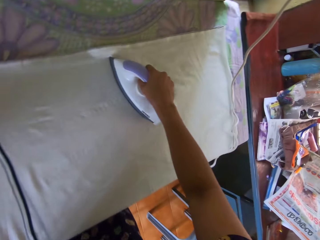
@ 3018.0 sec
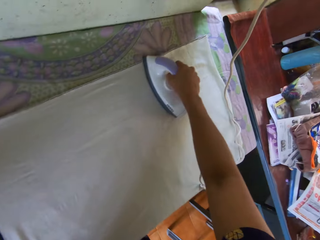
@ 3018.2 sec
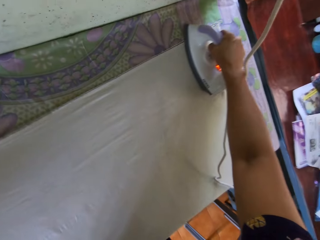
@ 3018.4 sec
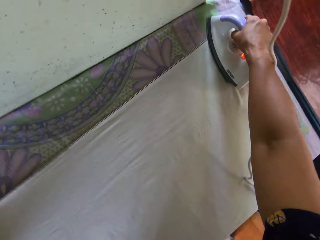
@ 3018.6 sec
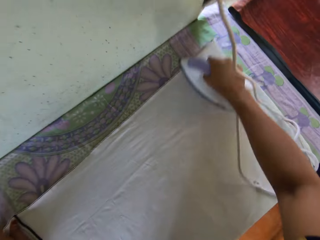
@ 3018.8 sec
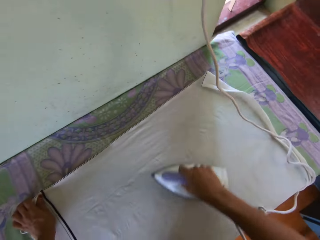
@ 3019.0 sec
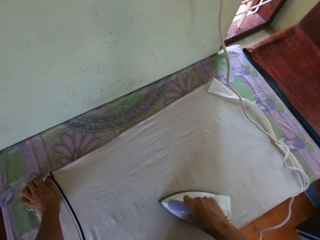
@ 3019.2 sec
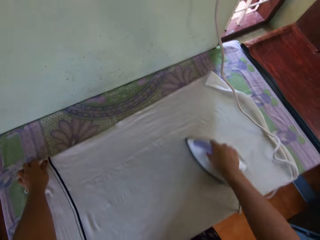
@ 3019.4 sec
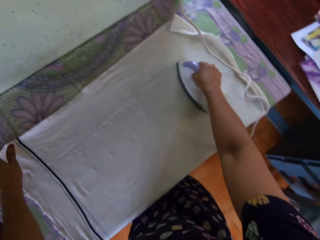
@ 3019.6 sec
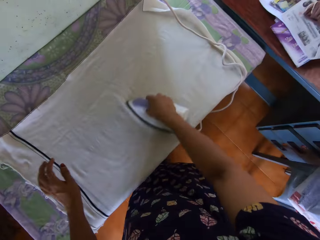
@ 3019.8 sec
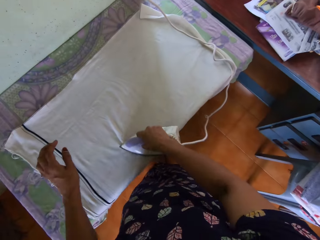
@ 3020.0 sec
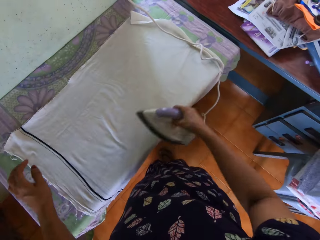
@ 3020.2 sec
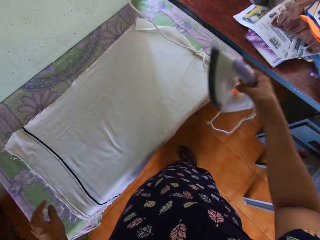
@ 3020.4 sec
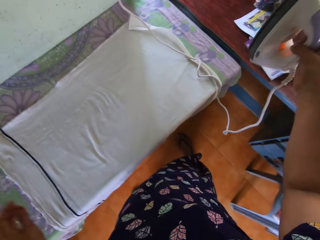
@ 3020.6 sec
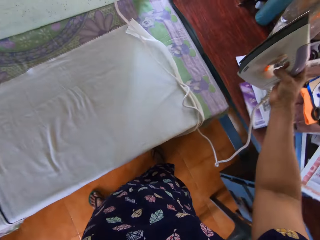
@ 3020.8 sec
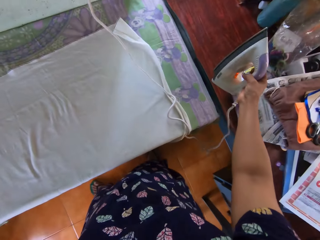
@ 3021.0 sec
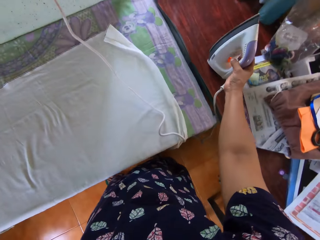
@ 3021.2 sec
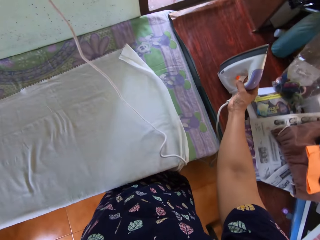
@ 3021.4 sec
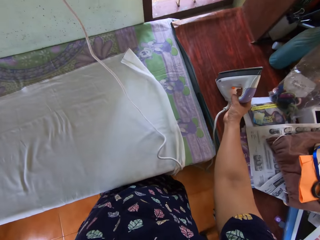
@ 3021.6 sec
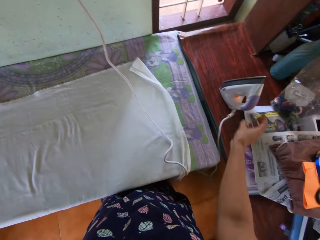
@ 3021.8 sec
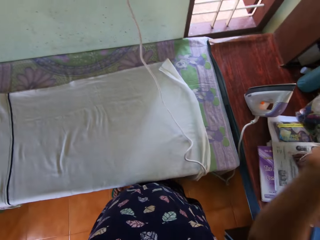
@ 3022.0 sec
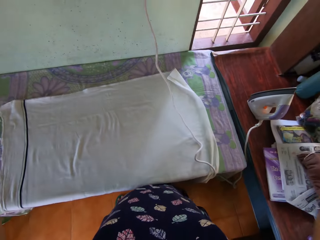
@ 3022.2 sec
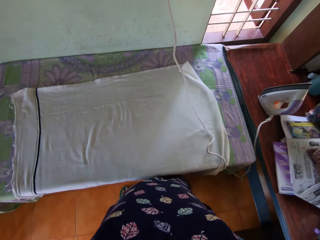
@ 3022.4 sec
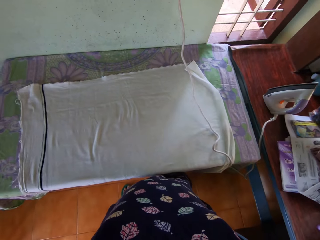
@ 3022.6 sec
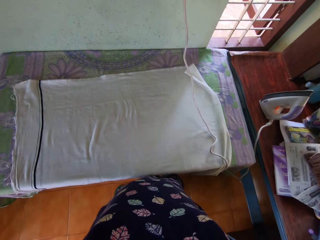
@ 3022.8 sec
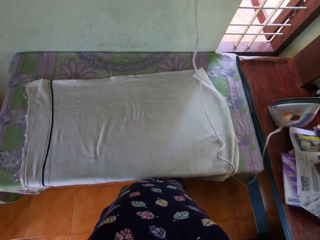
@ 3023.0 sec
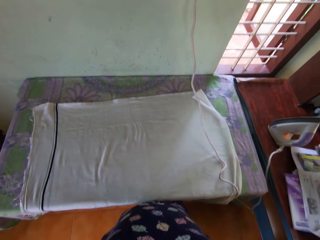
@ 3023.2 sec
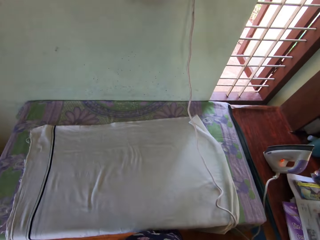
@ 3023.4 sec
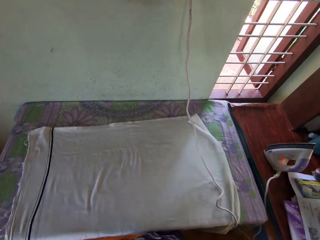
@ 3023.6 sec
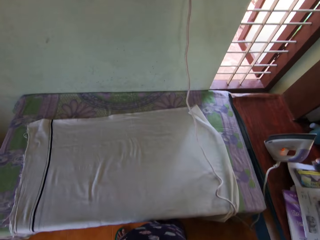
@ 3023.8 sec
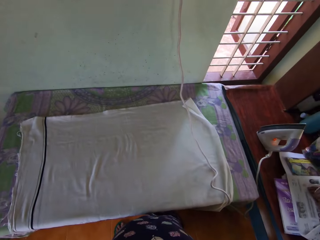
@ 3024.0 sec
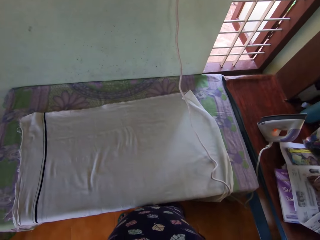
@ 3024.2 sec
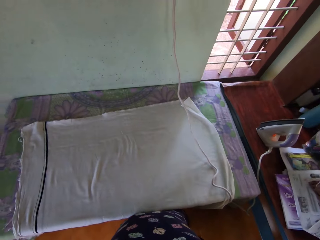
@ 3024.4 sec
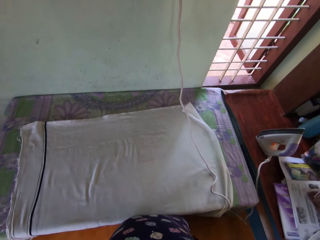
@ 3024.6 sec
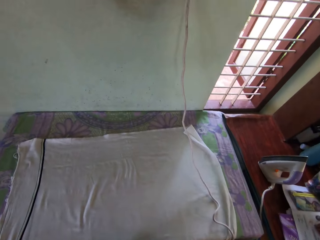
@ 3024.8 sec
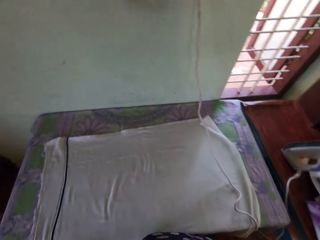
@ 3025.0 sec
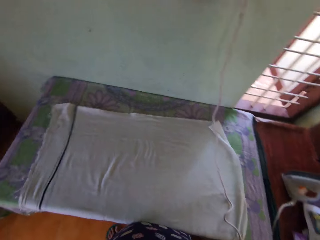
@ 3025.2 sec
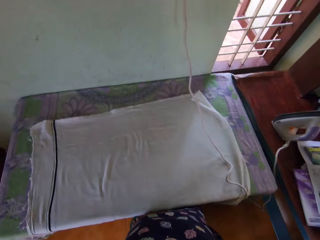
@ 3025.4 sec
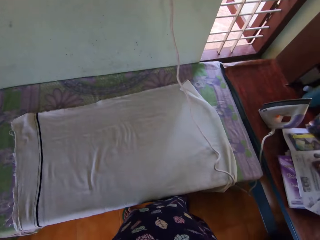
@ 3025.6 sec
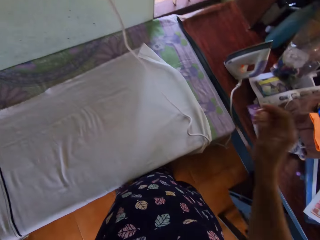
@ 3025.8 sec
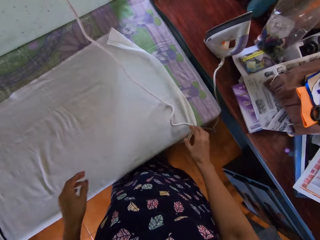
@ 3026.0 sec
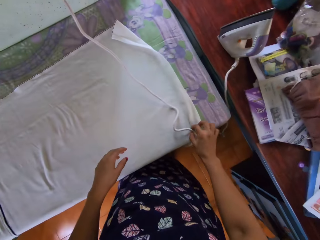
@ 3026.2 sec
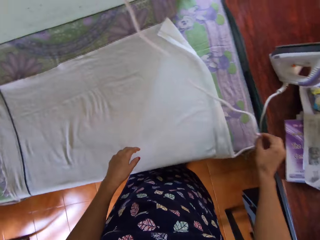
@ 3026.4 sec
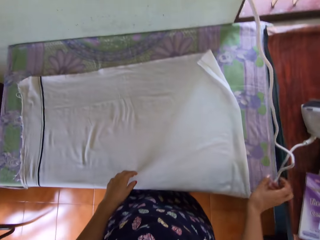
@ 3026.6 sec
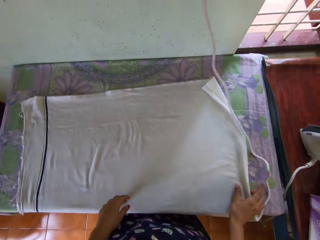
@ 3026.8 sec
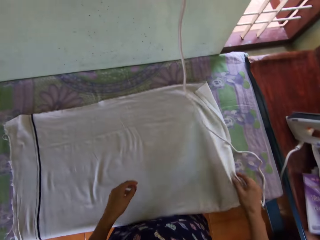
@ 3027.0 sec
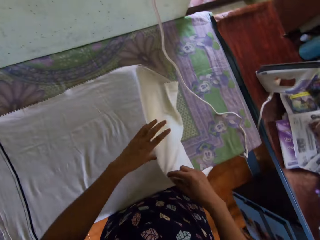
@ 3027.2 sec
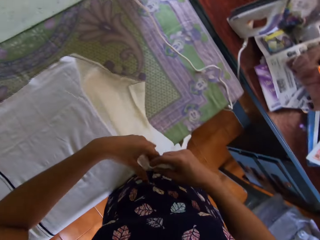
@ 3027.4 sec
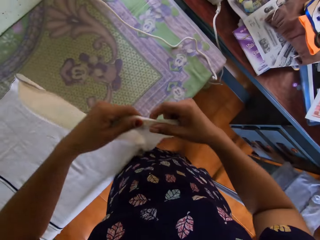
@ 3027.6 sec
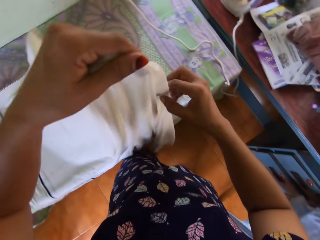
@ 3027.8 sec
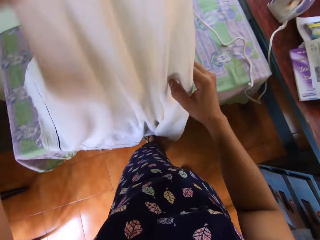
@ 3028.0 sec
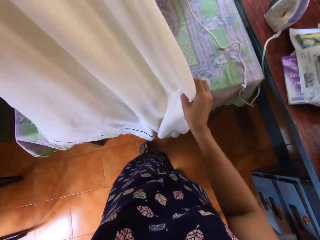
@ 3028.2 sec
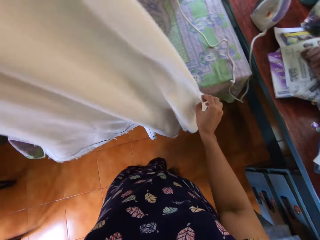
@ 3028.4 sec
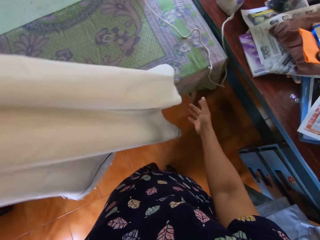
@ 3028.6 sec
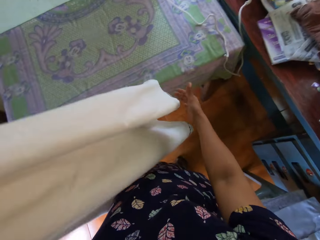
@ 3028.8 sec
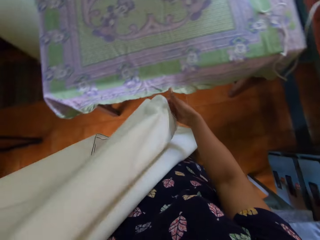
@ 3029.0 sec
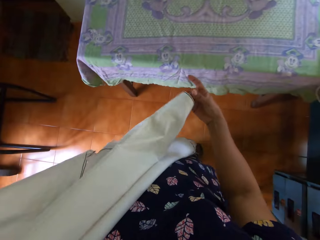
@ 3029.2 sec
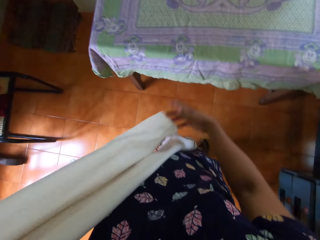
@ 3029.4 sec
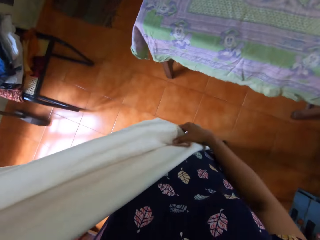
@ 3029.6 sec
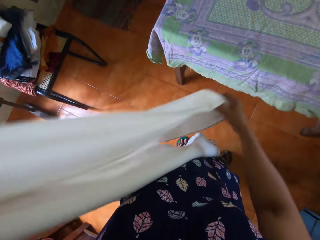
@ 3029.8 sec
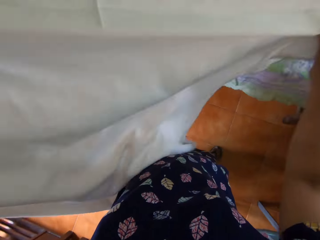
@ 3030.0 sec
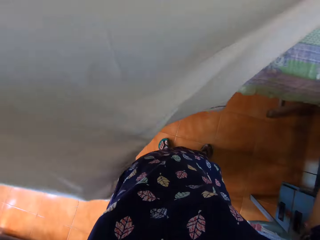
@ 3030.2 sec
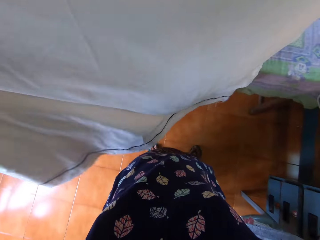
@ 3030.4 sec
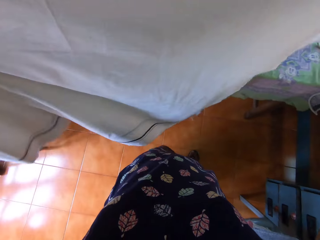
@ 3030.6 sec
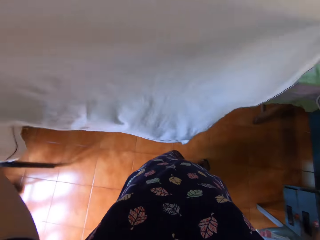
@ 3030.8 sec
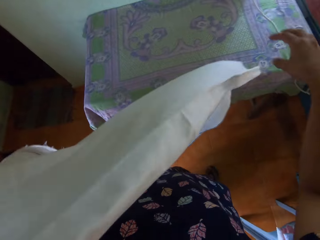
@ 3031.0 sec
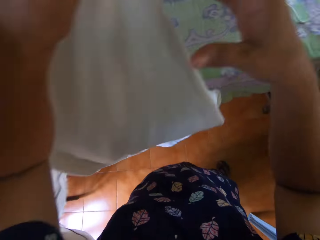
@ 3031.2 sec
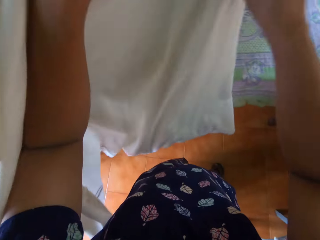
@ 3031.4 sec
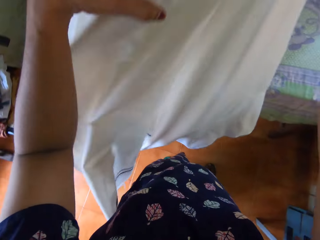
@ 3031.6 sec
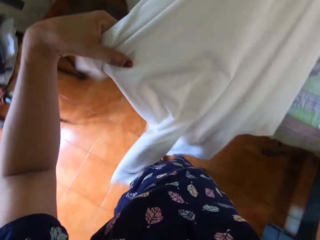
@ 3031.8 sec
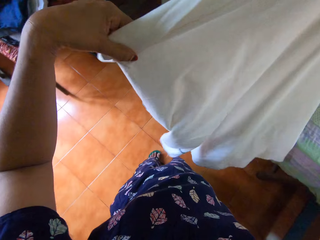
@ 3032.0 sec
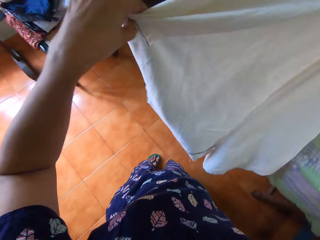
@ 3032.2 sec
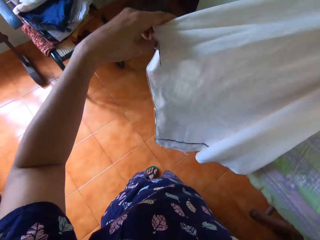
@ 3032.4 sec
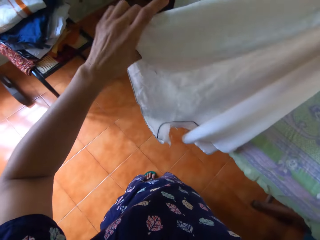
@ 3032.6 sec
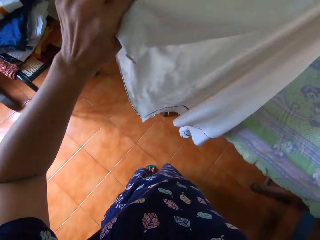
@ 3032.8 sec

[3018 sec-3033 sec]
The camera wearer holds up the iron. She removes her left hand from the table. She drops the pressing iron on the second table with her right hand. She removes her hand from the iron. She looks around the house. She raises both hands. She adjusts a camera on her head. She lowers both hands. She touches the iron's cable with her right hand. She adjusts the pressing iron's cord with her right hand. She holds the fabric with her right hand. She picks up the bedsheet from the table with her right hand. She pulls the fabric from the table. She pulls the fabric with both hands. She holds the bedsheet with both hands. She lifts the fabric with both hands. She straightens the fabric. She holds up the bedsheet with both hands. She holds the fabric with her right hand. She straightens up the fabric. She turns over the bedsheet with both hands. She removes her right hand from the fabric. She lifts the fabric. She holds the fabric up with both hands. She straightens the fabric.

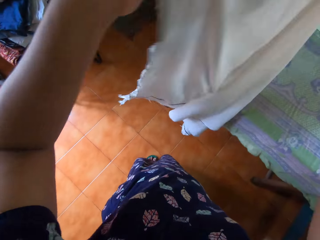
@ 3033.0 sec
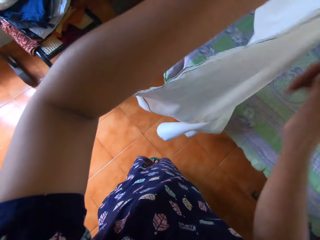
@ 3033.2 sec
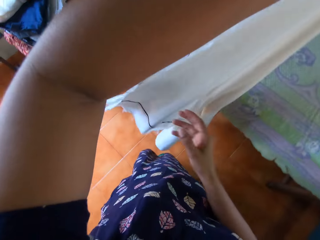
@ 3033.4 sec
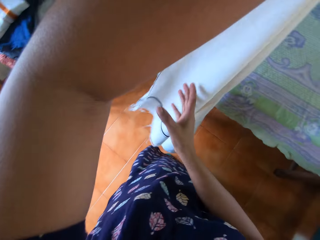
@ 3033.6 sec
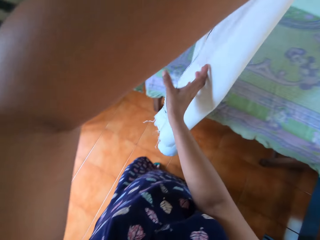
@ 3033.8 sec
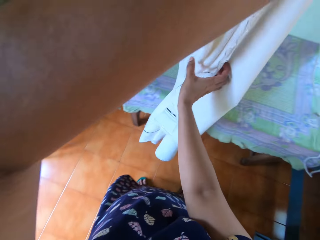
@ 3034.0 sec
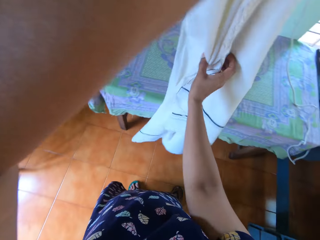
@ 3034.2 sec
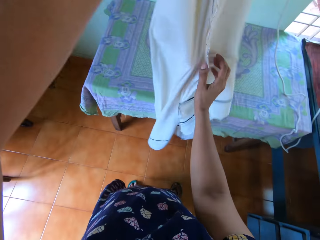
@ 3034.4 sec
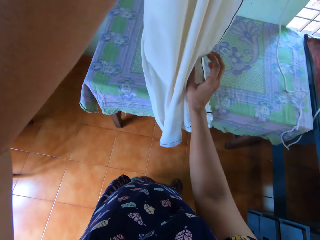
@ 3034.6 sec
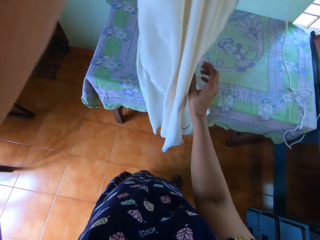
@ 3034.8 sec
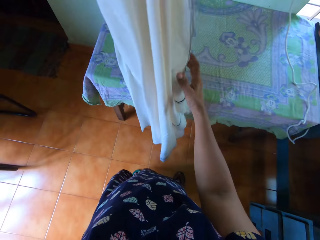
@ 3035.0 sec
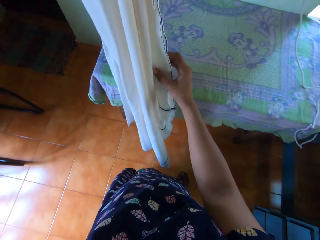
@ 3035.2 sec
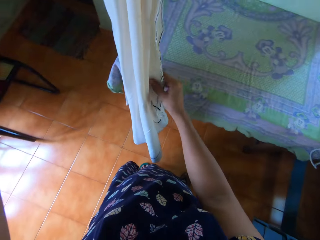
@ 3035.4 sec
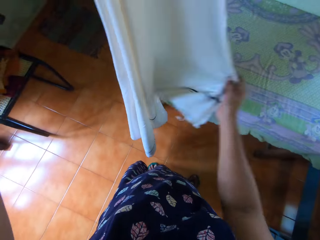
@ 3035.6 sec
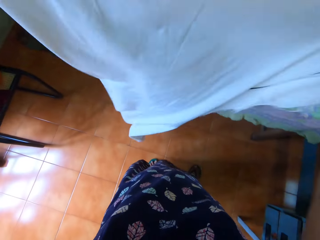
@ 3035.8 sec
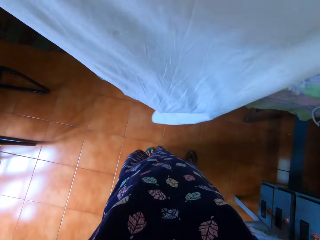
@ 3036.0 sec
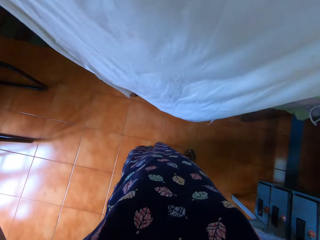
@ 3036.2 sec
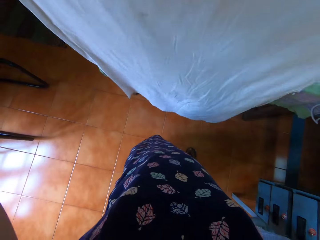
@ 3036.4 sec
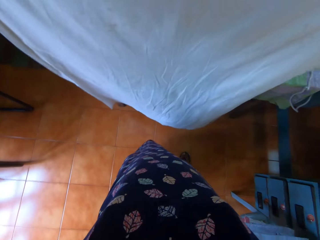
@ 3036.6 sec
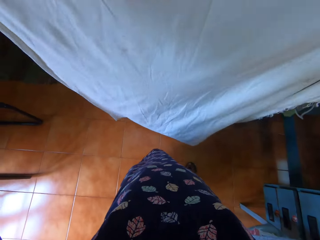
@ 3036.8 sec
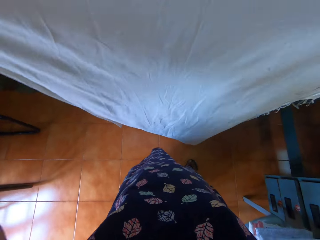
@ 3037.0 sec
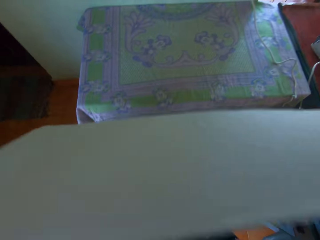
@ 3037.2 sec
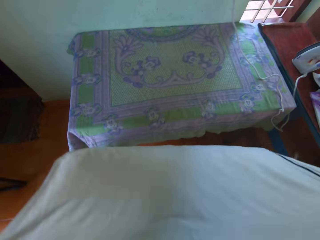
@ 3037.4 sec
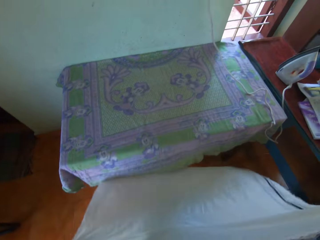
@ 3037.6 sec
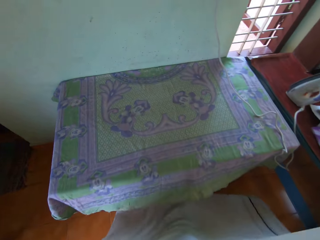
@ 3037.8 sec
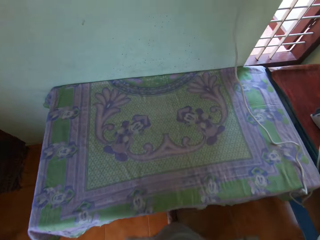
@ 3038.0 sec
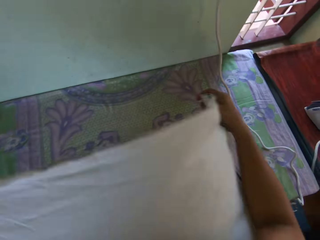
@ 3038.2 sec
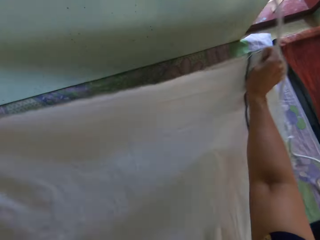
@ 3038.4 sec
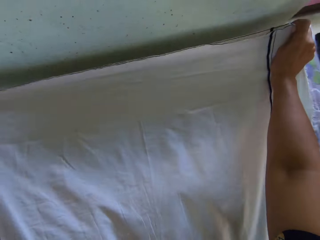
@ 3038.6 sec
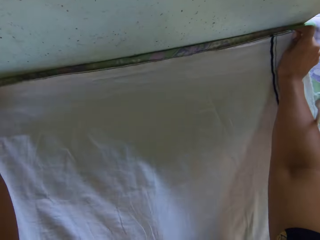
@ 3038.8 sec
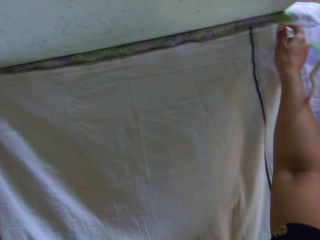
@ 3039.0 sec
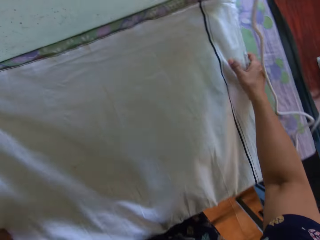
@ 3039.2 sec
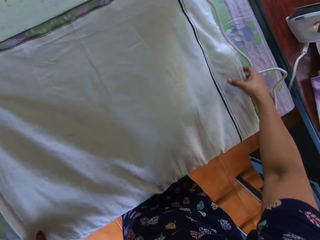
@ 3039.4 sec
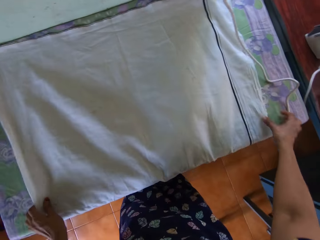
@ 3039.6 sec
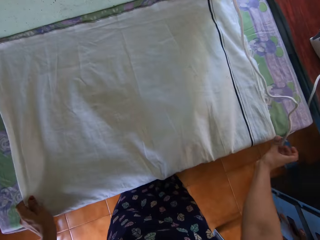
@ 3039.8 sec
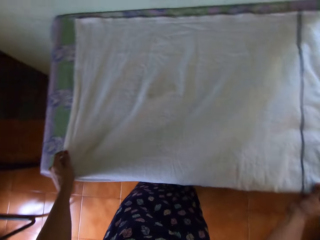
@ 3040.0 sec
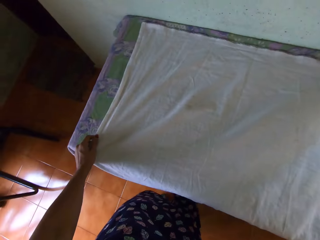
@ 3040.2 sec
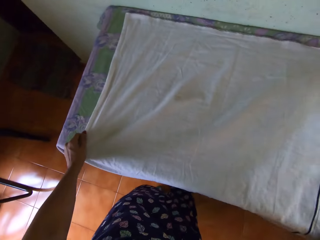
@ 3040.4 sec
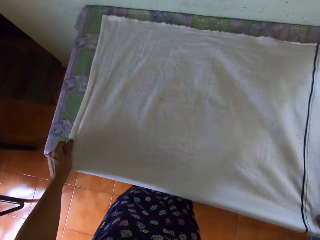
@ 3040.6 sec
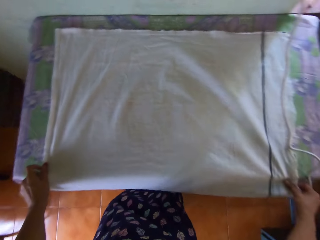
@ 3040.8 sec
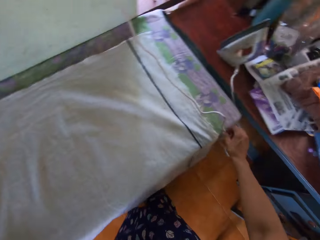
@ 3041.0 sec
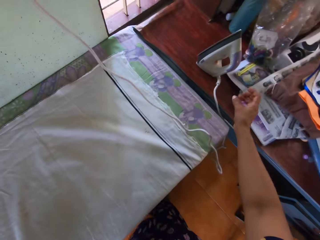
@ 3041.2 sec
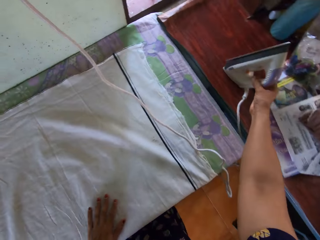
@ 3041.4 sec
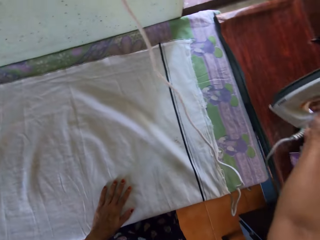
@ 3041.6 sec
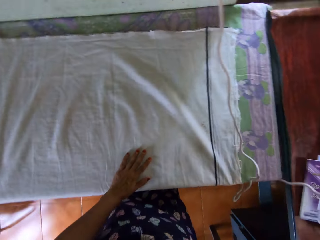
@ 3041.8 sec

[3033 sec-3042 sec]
The camera wearer folds the fabric. They hold the fabric with their right hand. They turn the fabric with their left hand. They hold the fabric with their right hand. They stretch the fabric with their right hand. They look around the house. They place the white bedsheet on the table with both hands. They move their fingers on the fabric. They hold the fabric with both hands. They look around. They adjust the bedsheet on the table with both hands. They stretch the fabric with both hands. They turn around. They stretch their right hand on the table. They hold the iron with their right hand.
